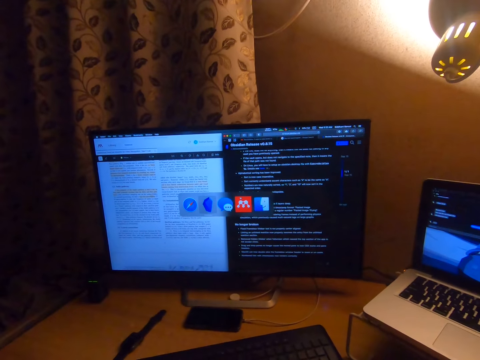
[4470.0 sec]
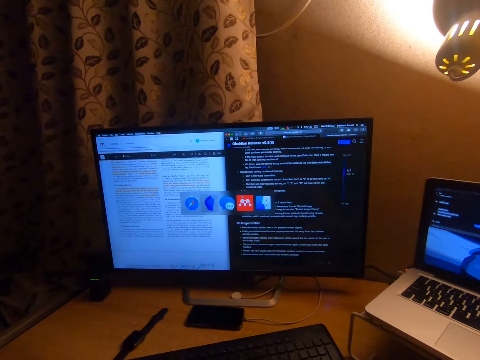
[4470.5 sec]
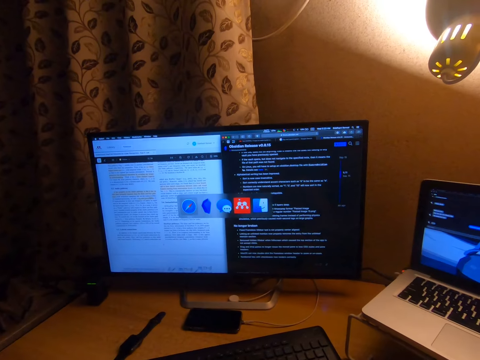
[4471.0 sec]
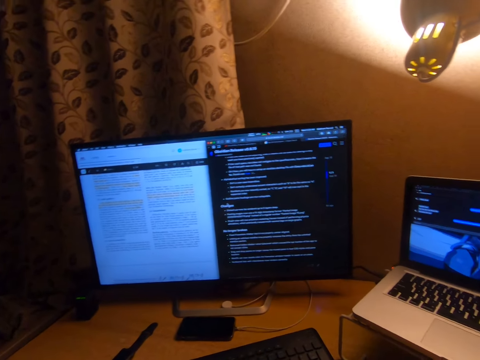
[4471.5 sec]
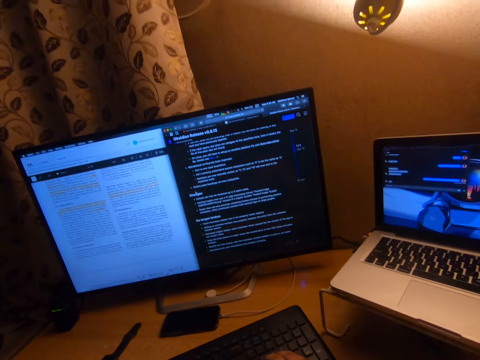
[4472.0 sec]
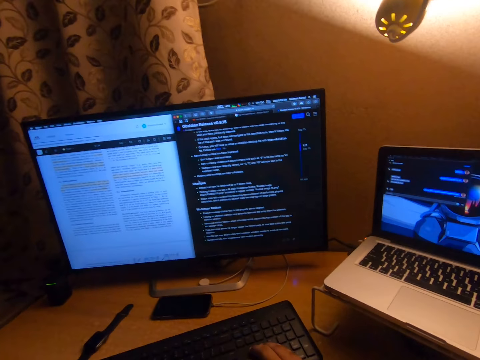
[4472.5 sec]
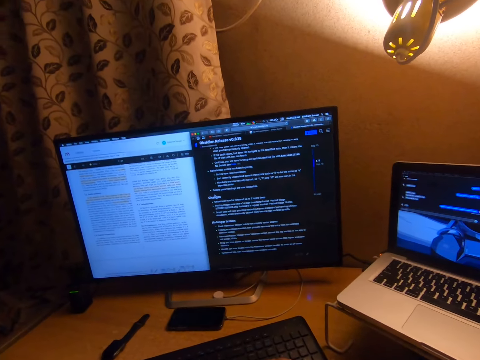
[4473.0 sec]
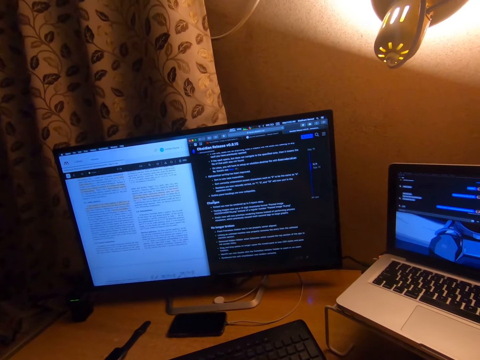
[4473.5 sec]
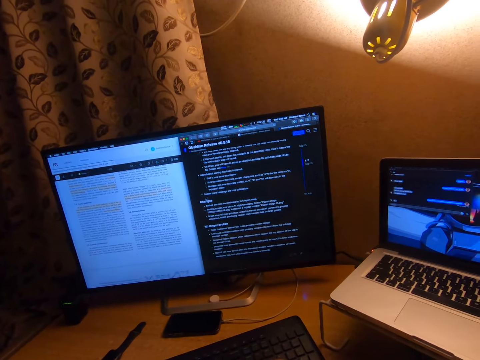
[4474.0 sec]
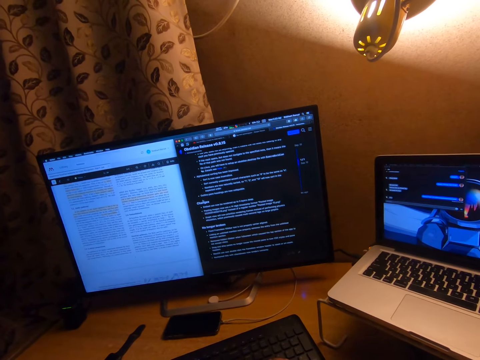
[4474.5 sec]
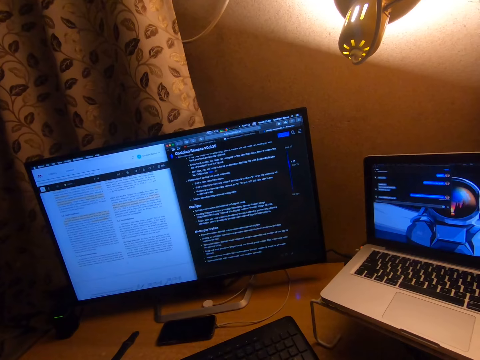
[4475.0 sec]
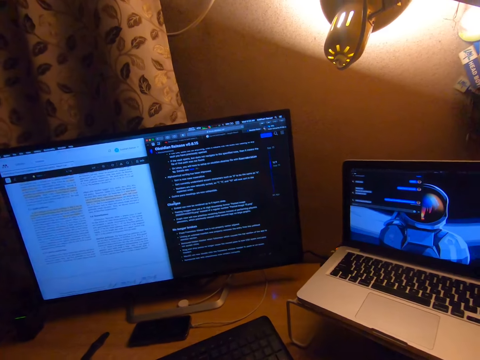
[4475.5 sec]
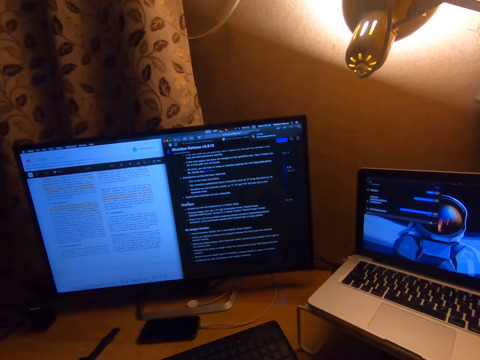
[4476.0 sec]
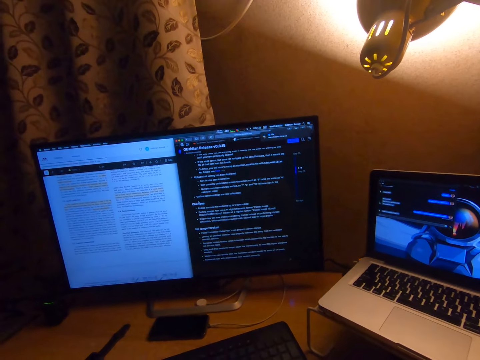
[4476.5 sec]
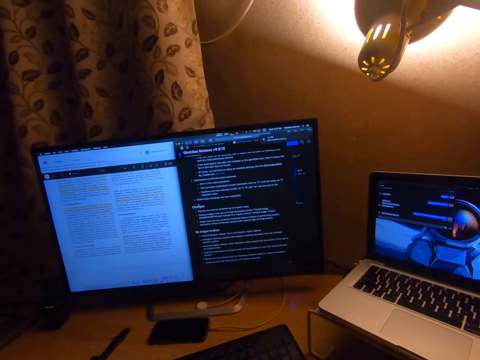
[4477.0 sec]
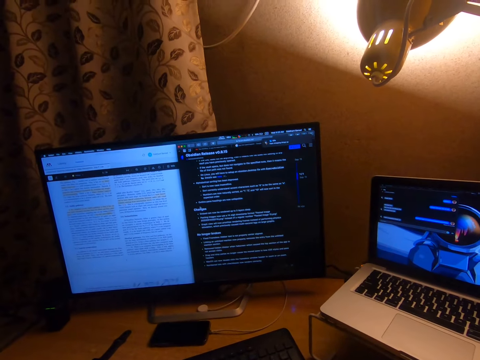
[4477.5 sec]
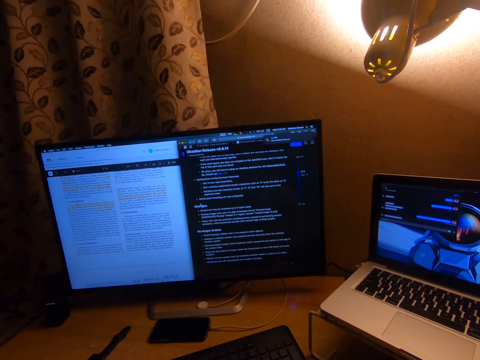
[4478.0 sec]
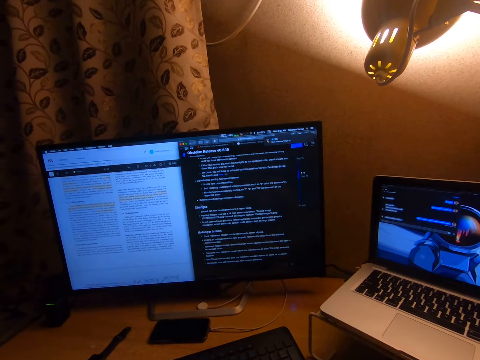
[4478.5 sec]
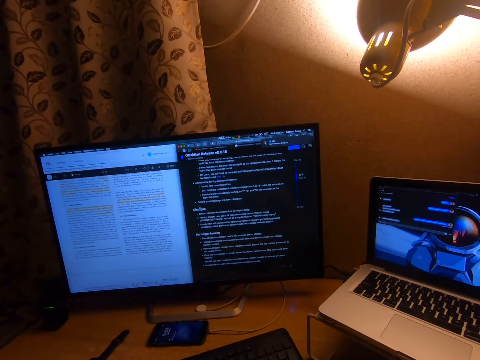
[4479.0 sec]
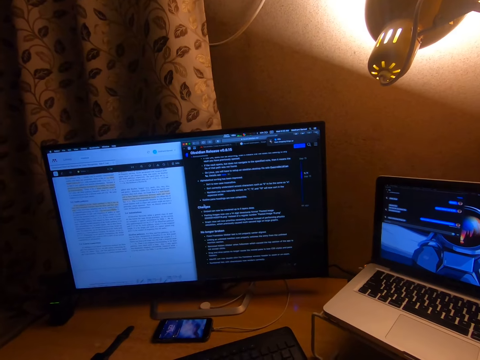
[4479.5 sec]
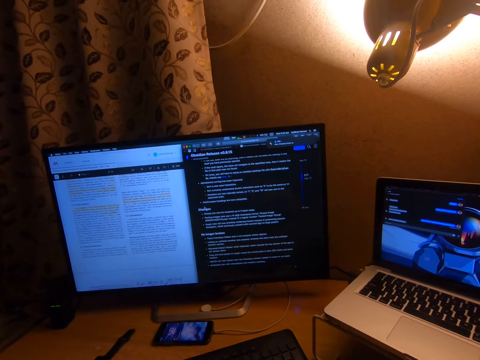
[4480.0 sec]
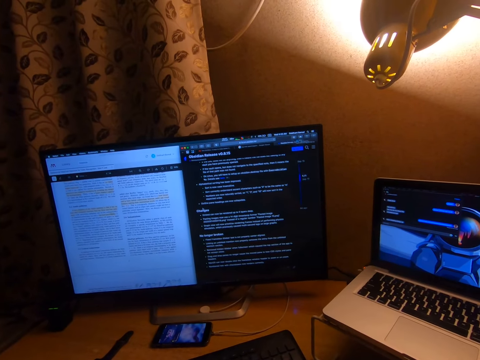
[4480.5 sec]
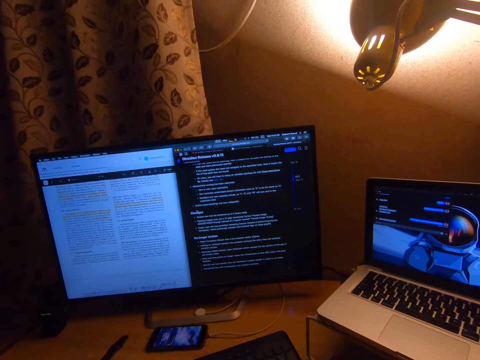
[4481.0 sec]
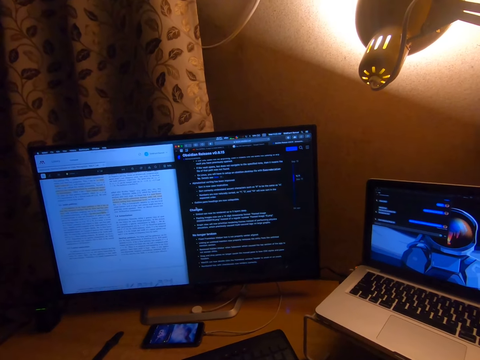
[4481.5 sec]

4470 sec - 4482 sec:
The camera wearer looks at the screen. They type on the keyboard. They use the mouse. They look at the screen.

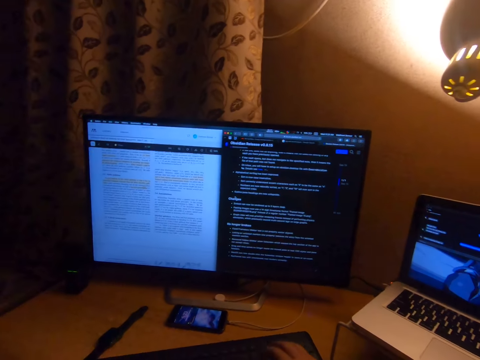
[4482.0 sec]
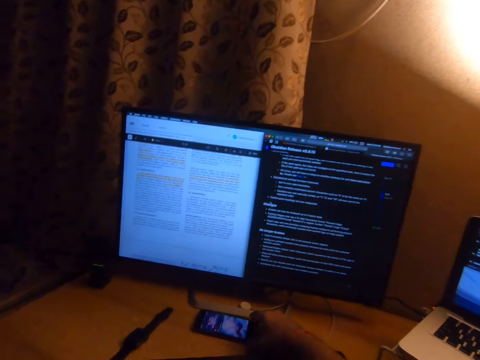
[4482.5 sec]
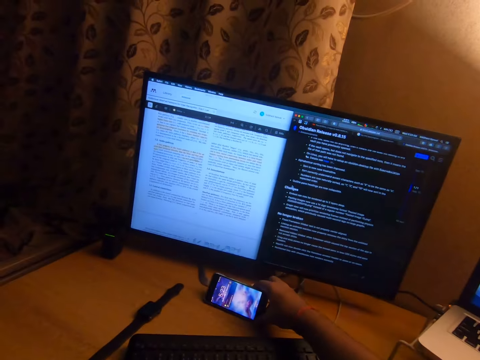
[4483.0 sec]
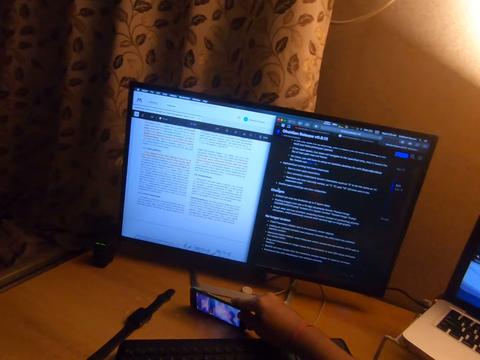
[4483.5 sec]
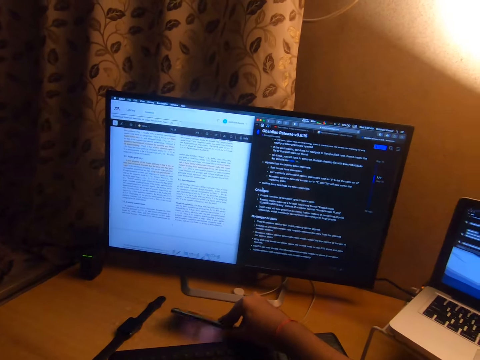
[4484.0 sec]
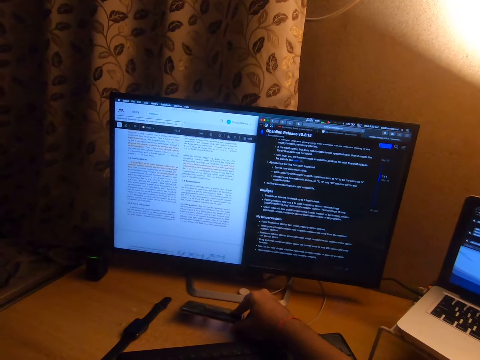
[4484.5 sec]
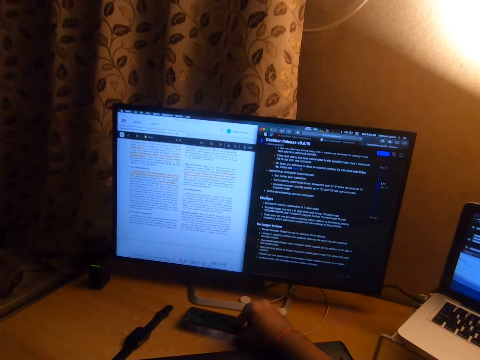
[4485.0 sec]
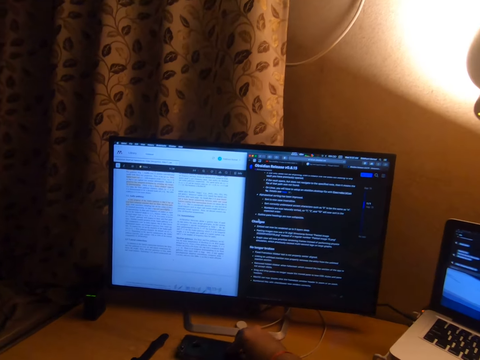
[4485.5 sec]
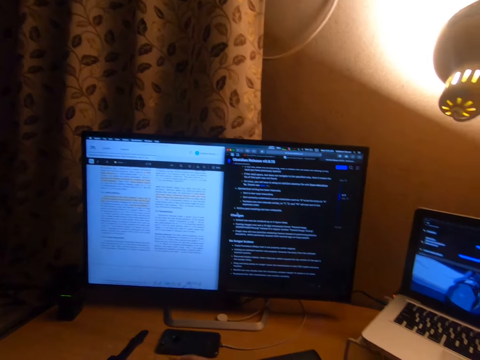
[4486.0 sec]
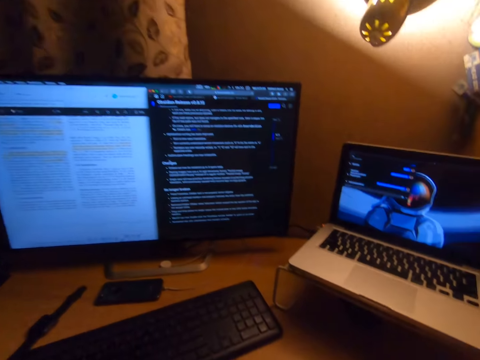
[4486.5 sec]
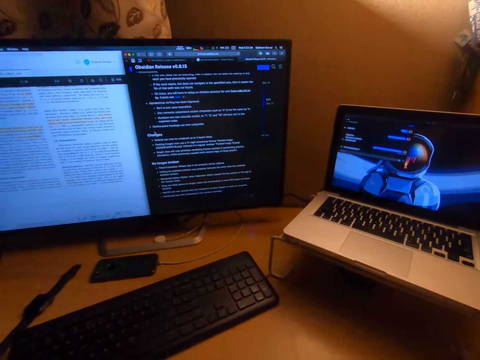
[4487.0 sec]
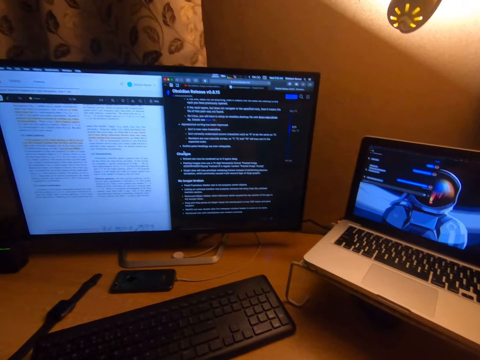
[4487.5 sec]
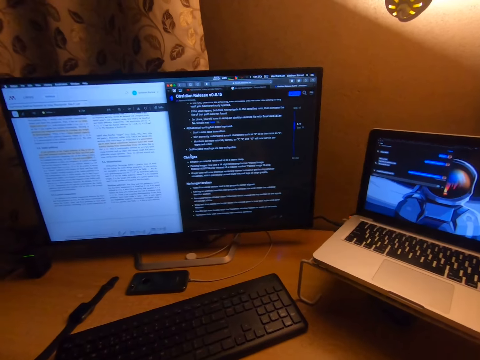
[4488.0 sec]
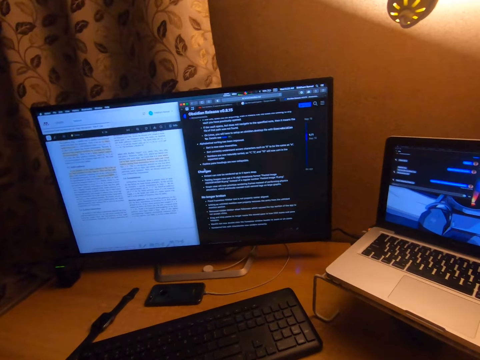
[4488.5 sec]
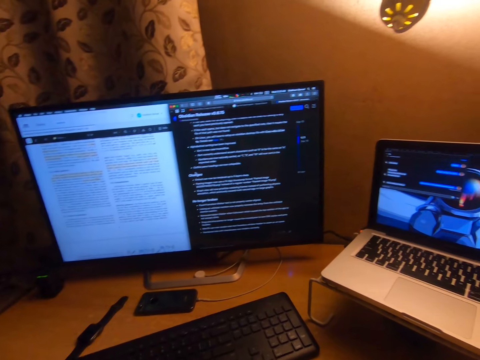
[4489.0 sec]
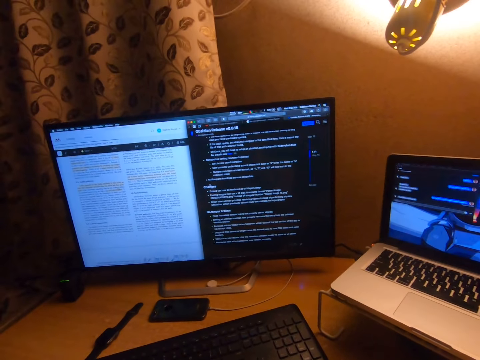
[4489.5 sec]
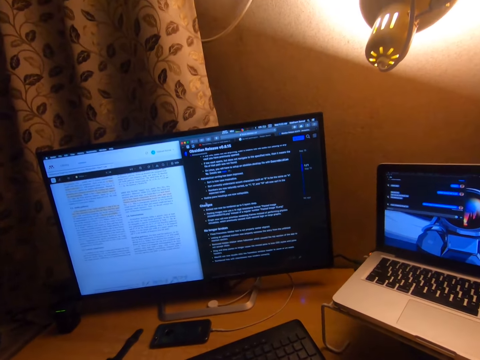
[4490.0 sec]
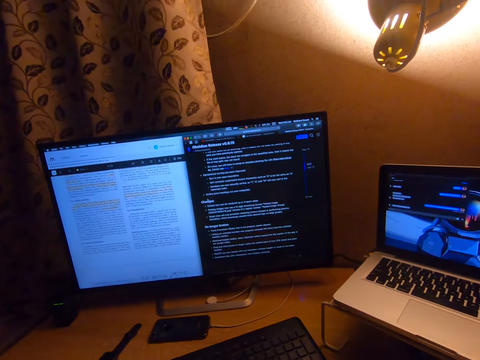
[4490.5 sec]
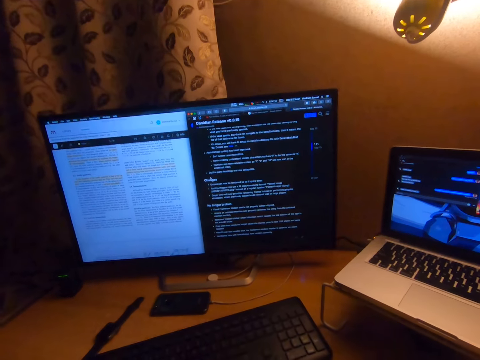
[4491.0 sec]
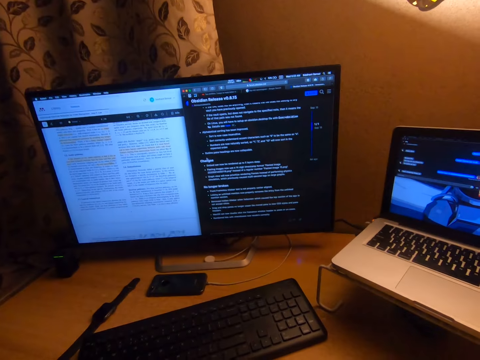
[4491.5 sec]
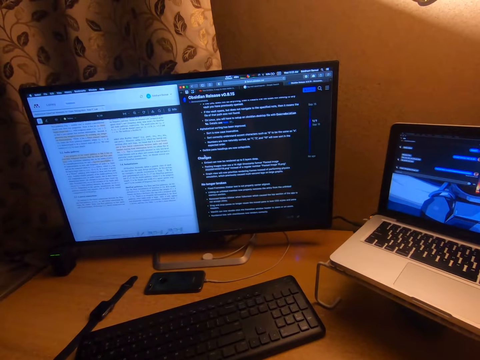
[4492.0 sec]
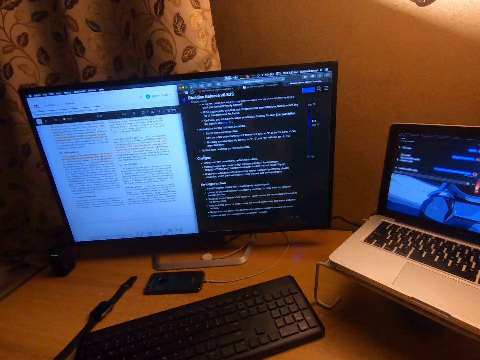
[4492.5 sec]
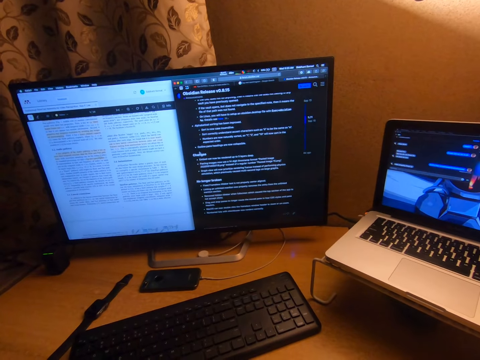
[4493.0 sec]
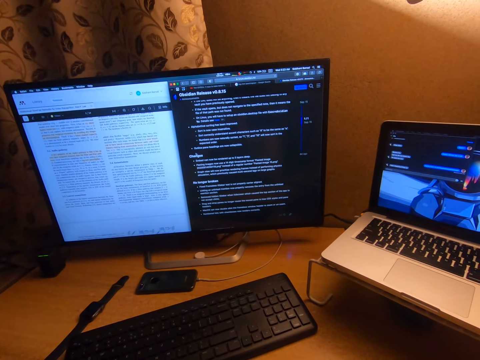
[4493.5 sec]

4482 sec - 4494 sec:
The camera wearer turns the phone upside down. They look at the desktop screen.
